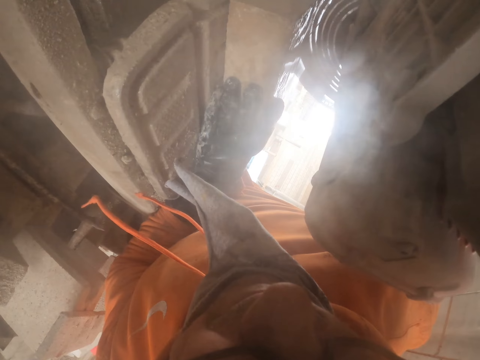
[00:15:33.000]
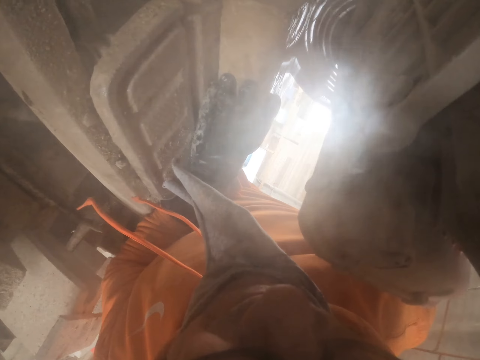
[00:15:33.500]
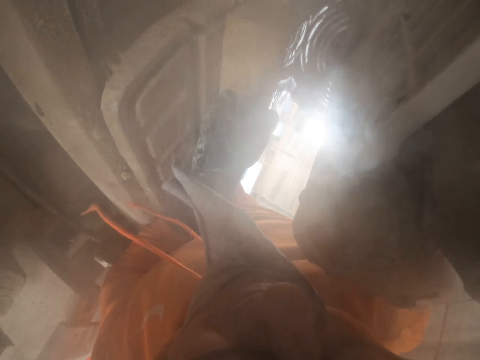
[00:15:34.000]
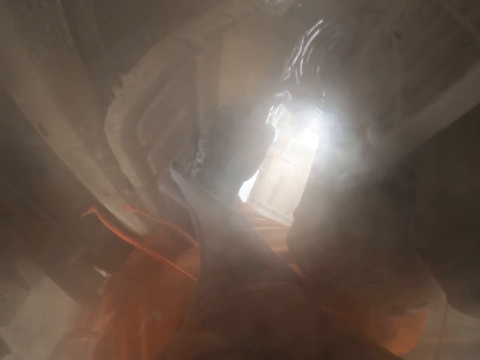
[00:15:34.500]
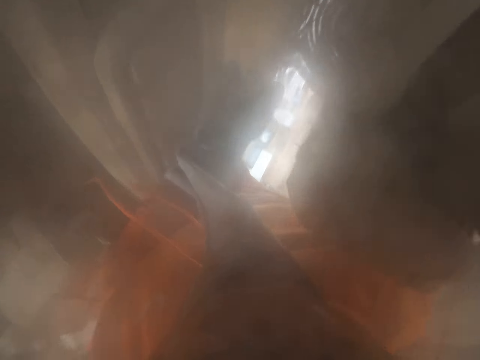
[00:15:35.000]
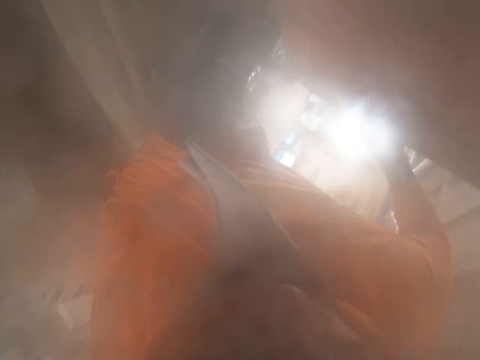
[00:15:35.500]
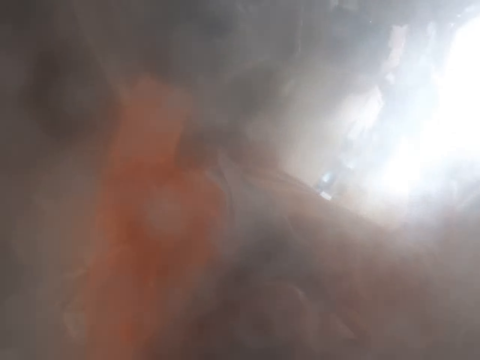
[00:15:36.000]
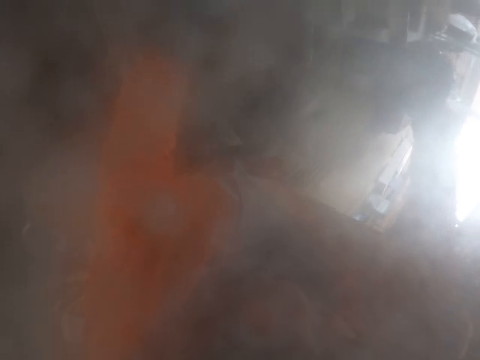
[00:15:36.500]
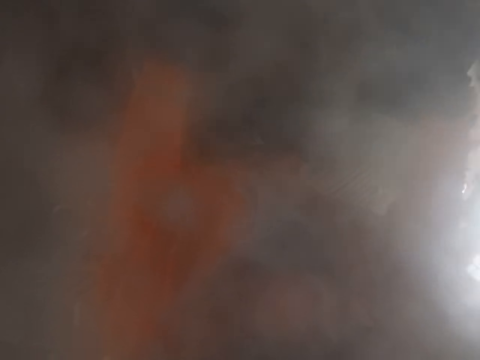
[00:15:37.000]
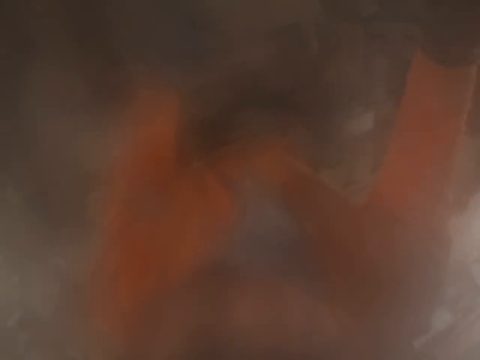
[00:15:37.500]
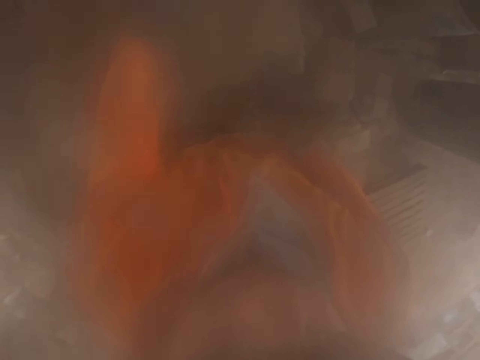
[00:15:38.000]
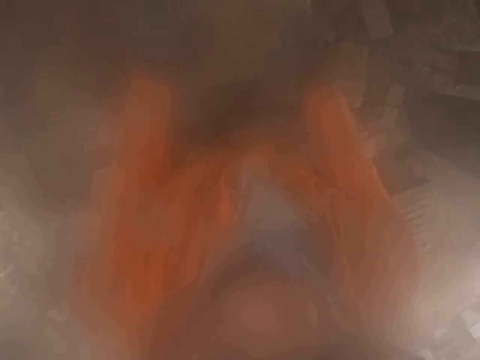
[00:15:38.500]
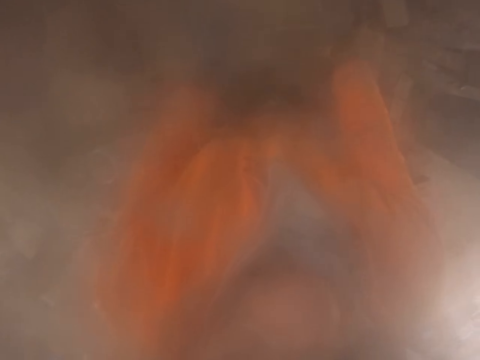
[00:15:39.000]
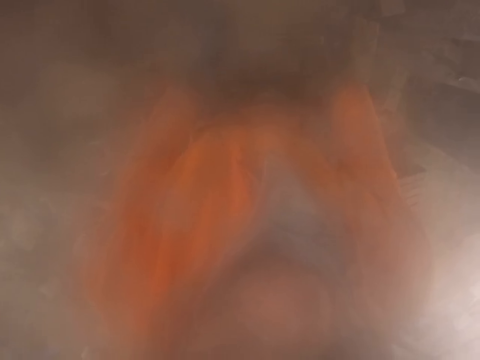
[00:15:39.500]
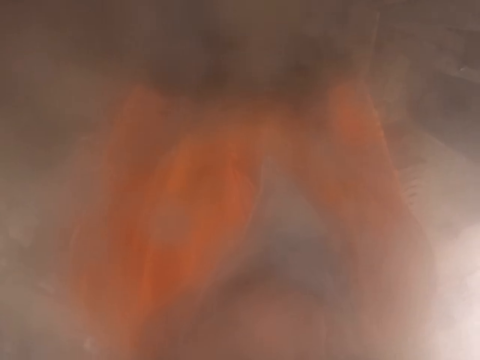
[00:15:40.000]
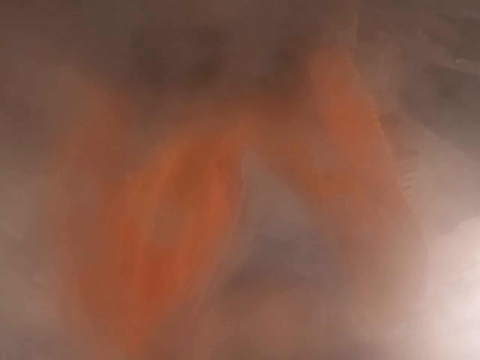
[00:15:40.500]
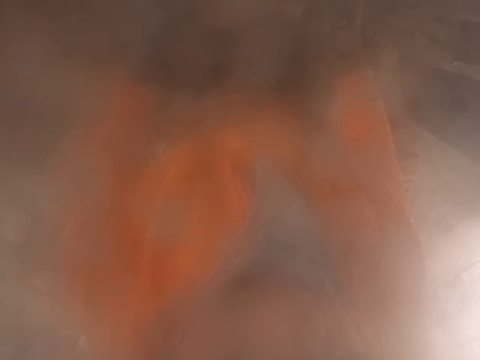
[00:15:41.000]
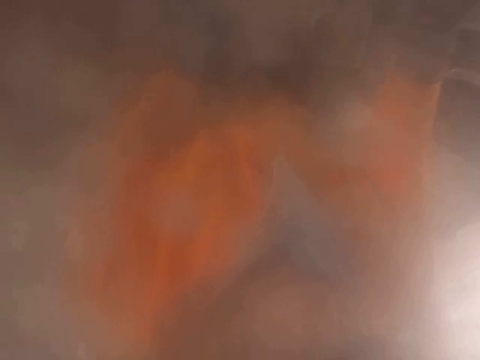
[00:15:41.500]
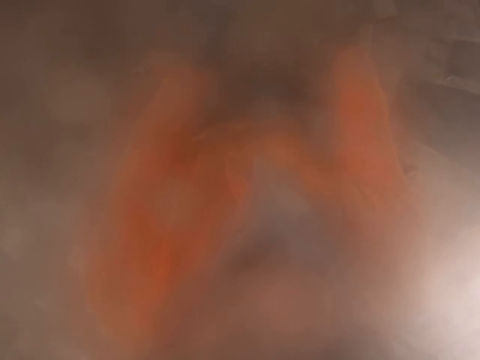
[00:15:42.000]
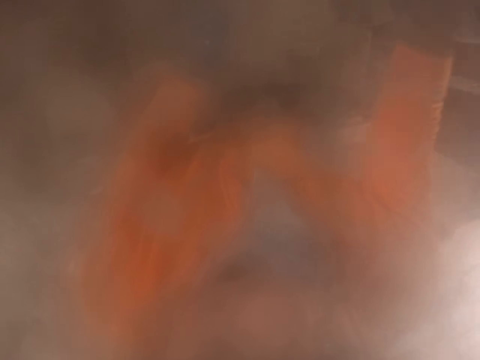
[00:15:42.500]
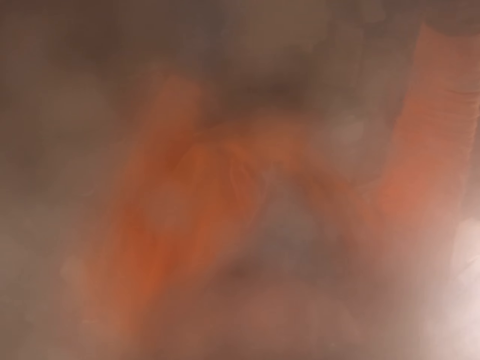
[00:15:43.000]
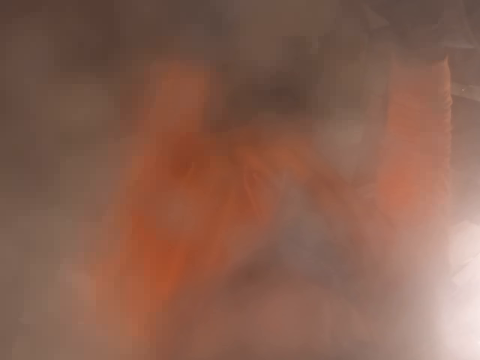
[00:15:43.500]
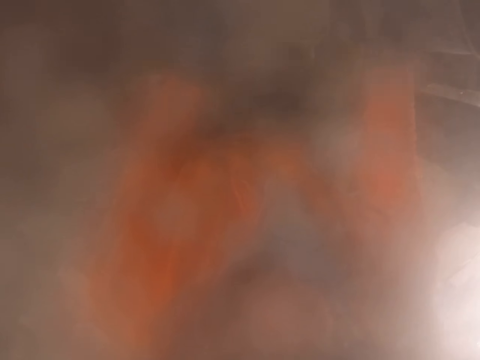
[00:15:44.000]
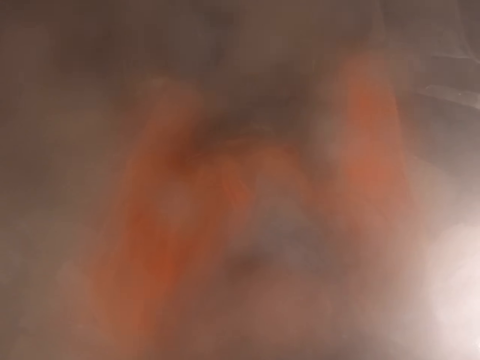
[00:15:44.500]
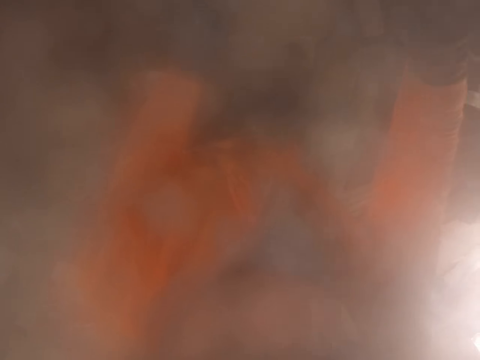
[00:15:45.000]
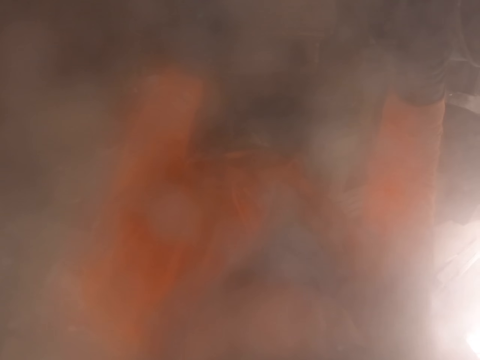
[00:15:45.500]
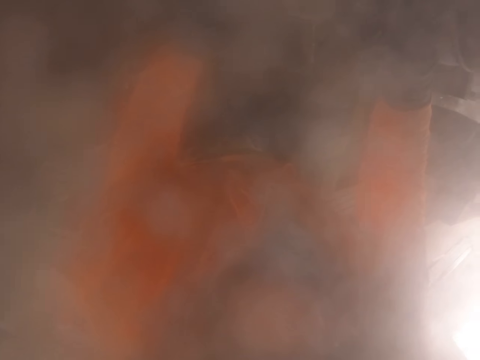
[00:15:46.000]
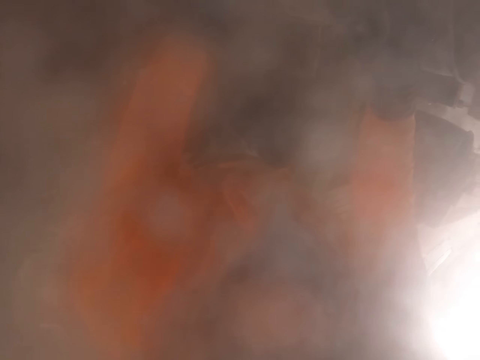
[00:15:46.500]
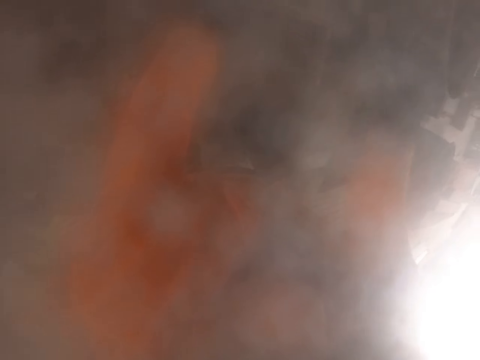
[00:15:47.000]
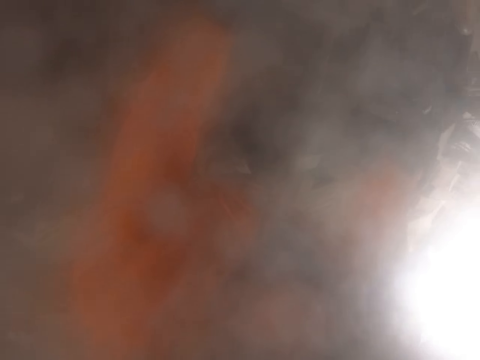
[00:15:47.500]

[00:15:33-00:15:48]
The camera wearer overturns the brick. They cut the brick with the brick cutting machine.

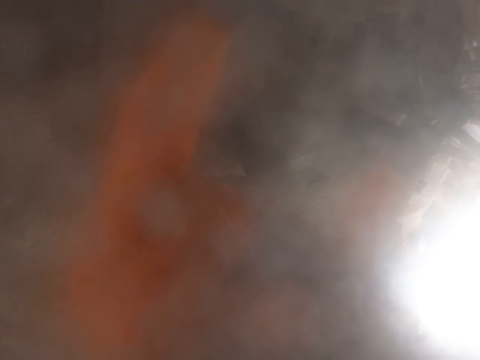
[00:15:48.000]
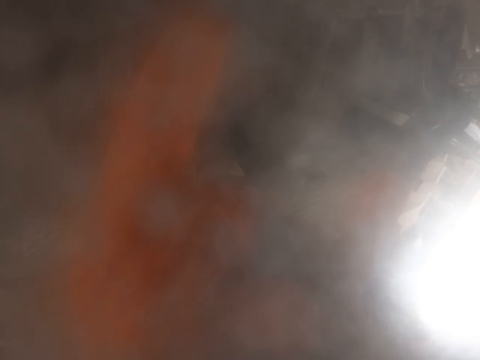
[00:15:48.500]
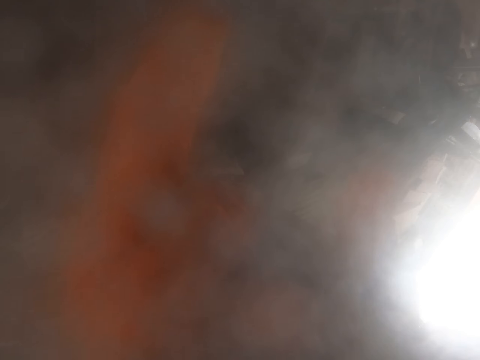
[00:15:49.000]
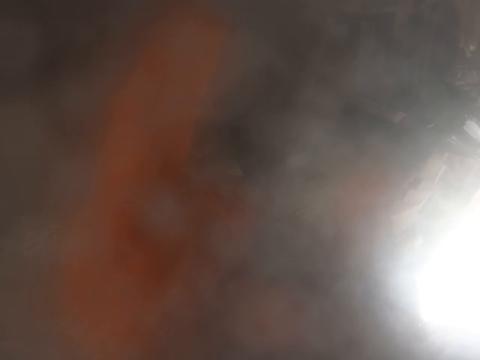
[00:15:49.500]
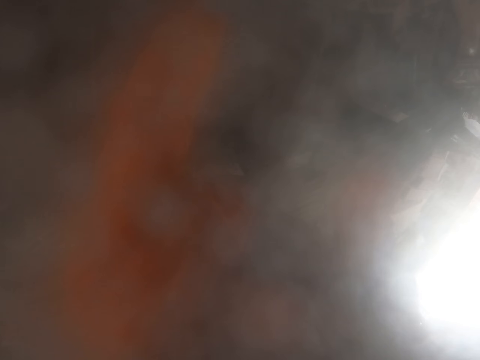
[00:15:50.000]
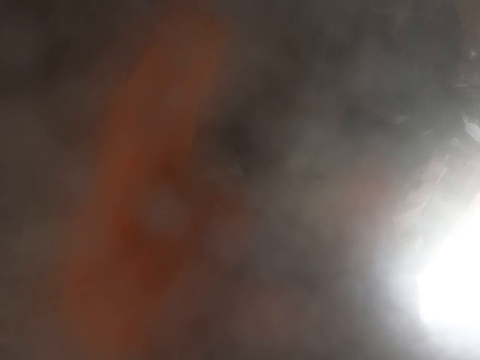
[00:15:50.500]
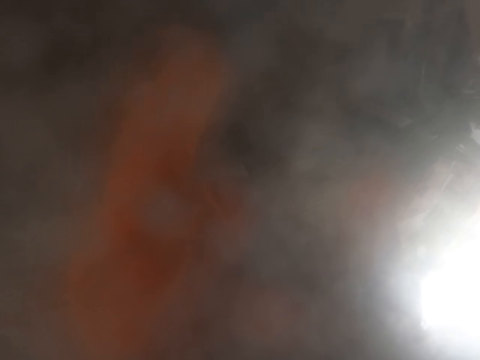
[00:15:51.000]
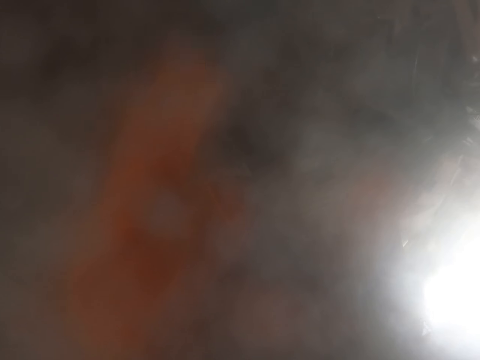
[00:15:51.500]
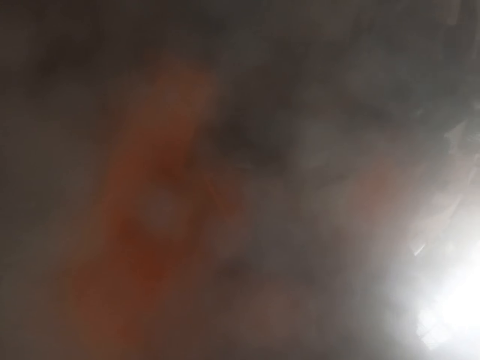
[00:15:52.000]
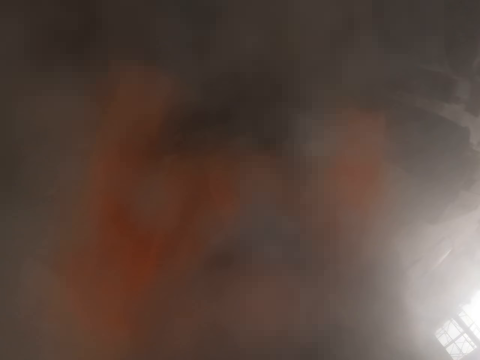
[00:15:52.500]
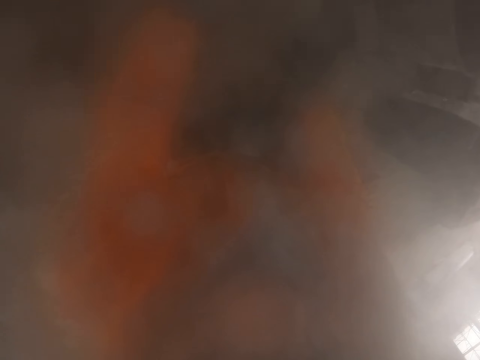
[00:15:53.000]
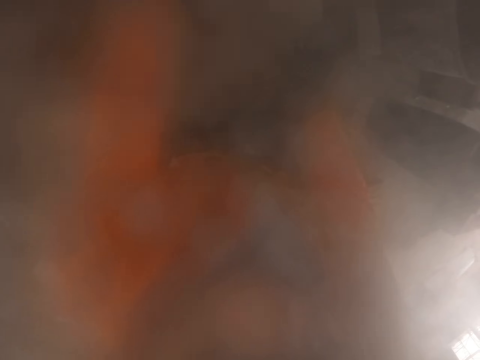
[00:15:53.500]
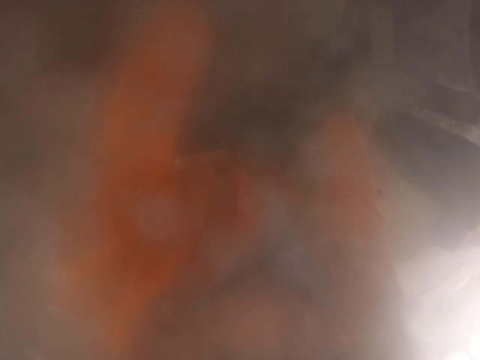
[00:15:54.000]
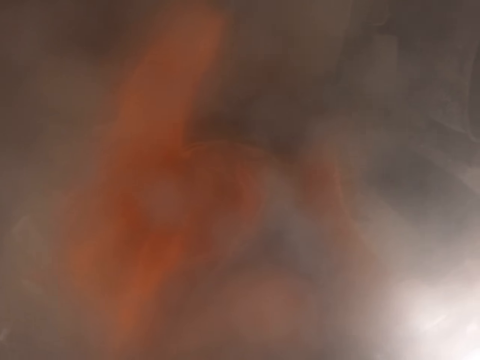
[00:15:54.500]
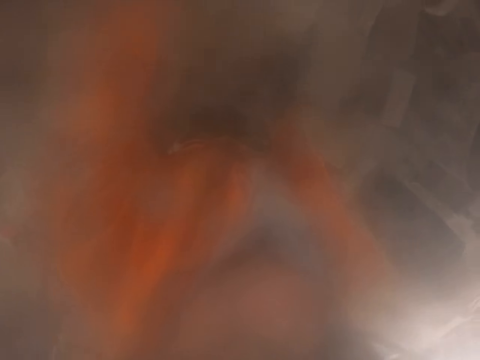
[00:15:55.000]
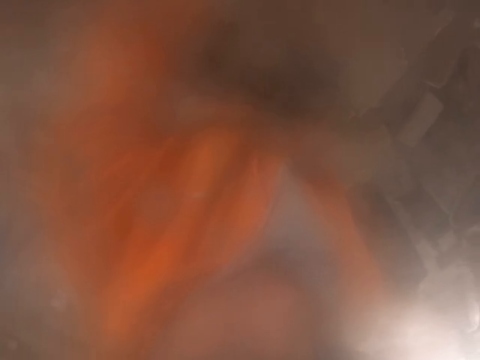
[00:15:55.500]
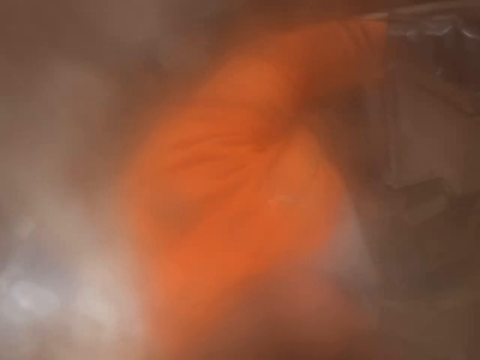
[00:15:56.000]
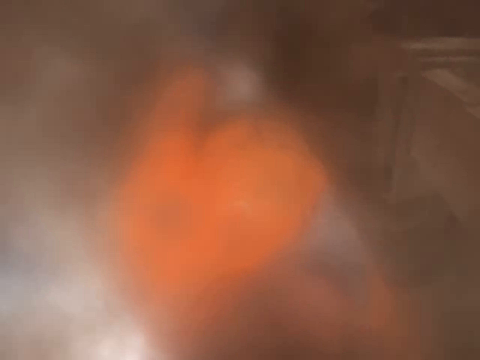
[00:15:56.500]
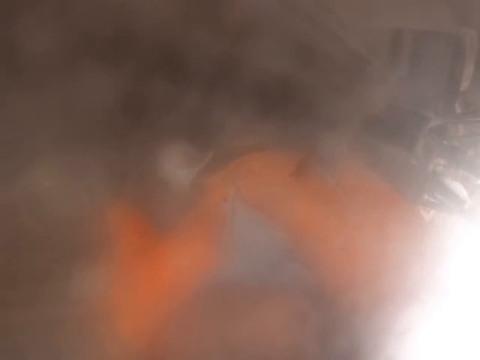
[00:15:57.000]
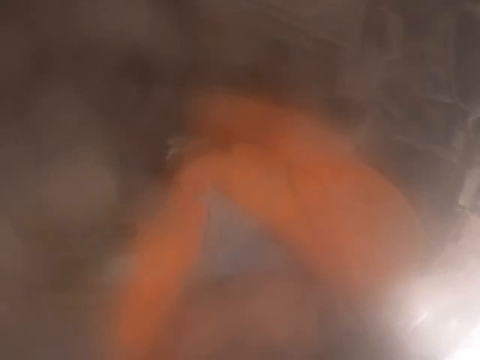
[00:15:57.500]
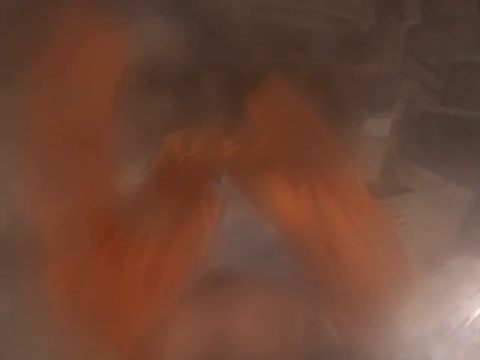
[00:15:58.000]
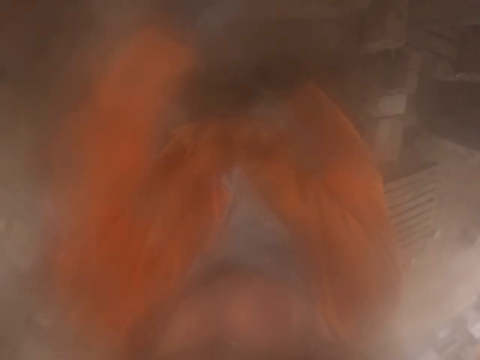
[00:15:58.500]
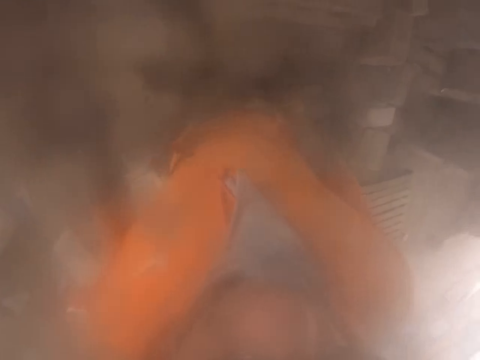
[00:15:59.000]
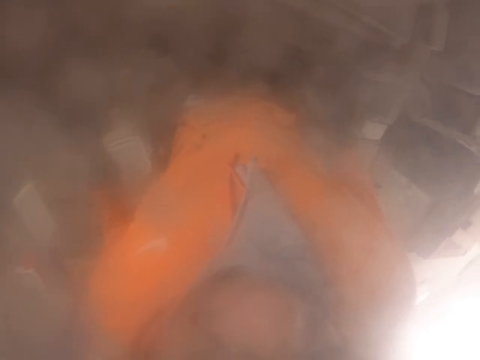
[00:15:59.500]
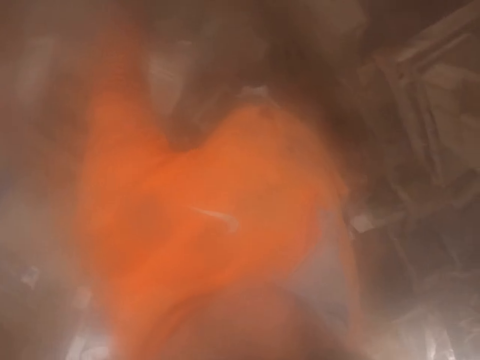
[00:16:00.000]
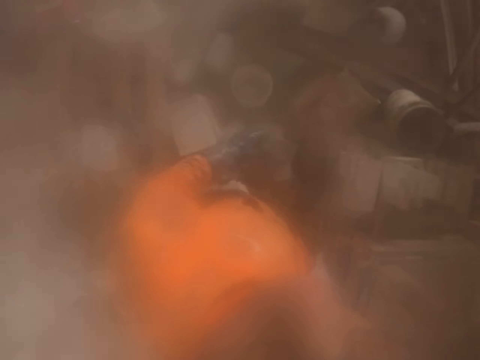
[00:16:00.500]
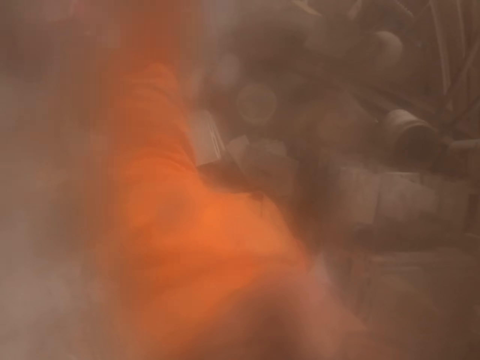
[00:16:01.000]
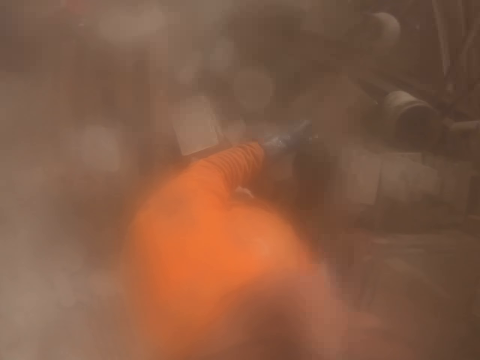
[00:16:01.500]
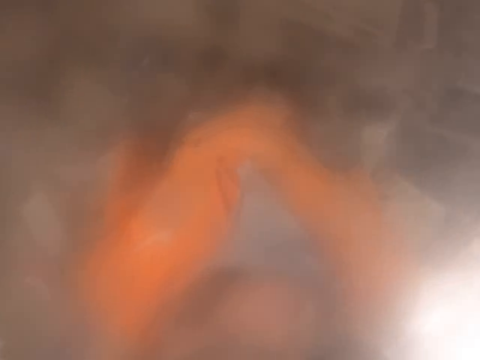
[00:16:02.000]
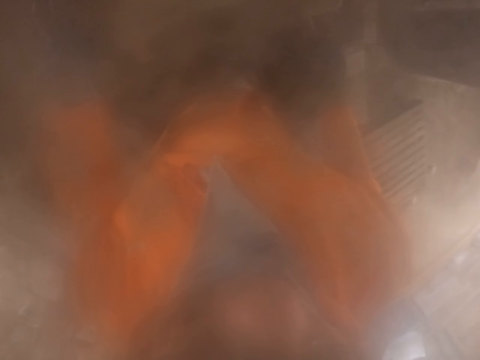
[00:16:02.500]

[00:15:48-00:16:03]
The camera wearer picks up a brick. They pull the rope.
